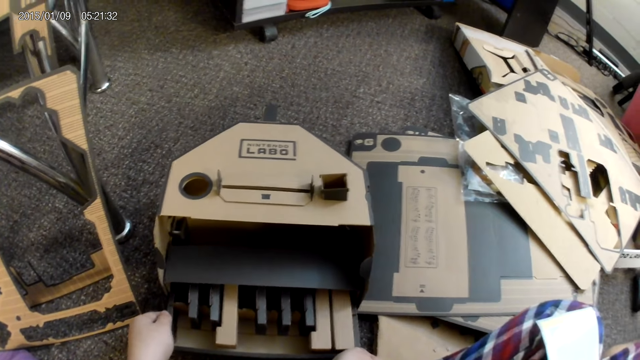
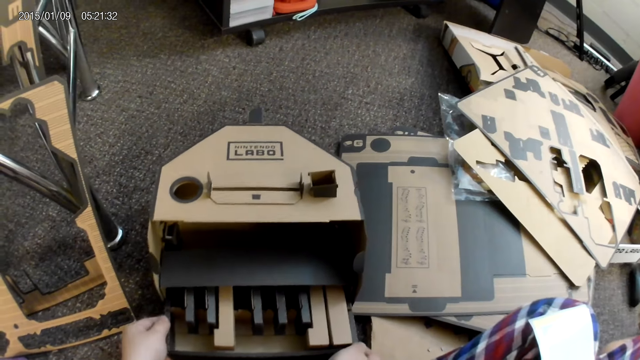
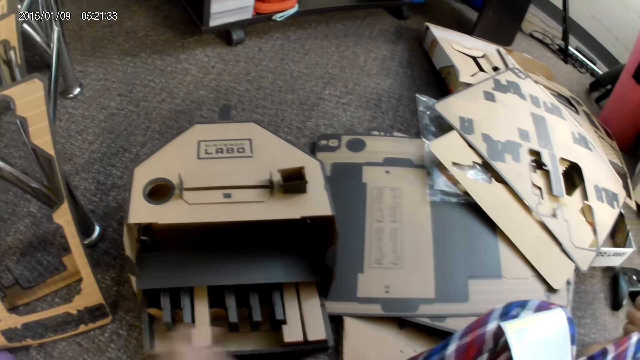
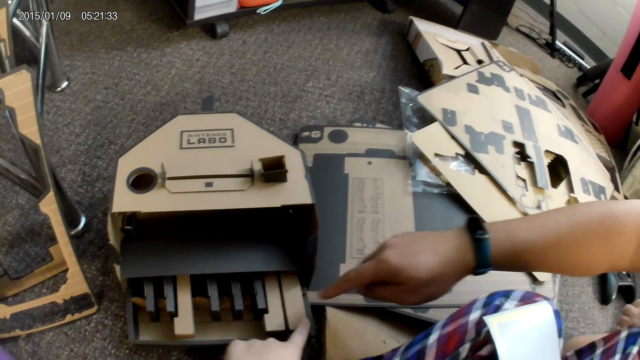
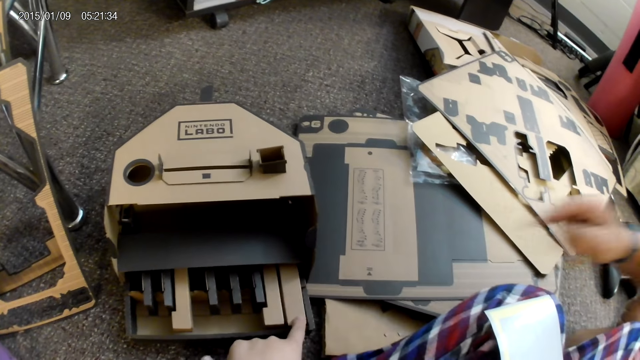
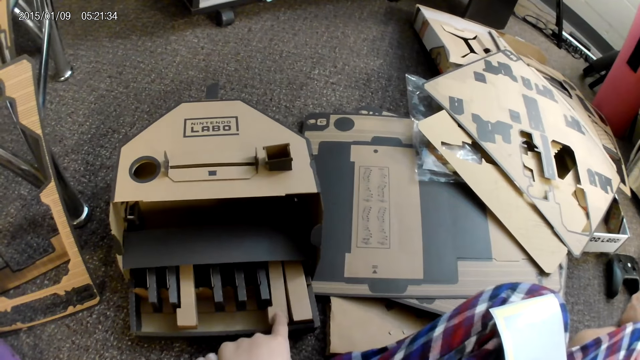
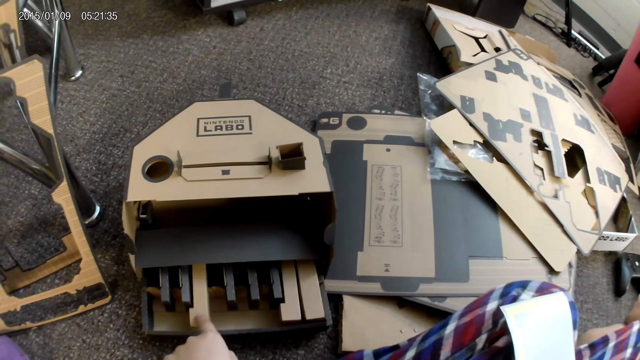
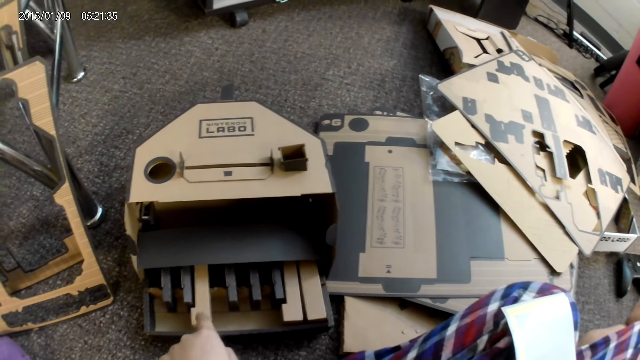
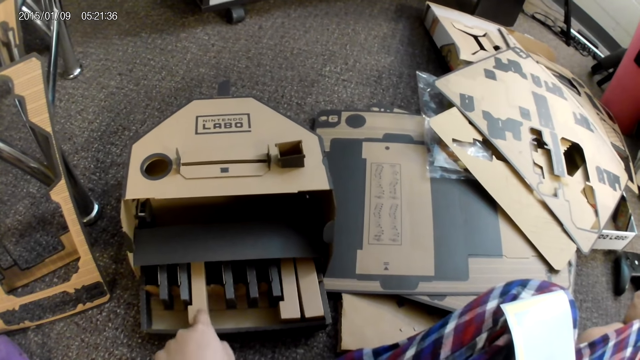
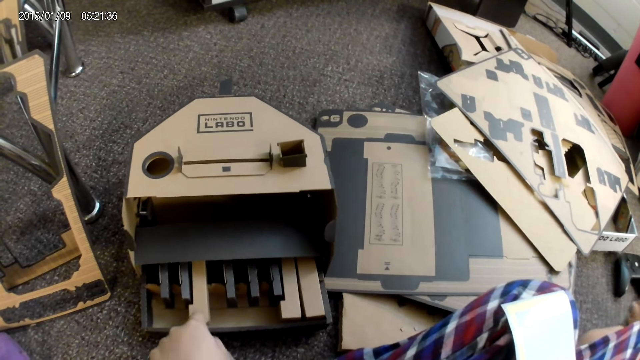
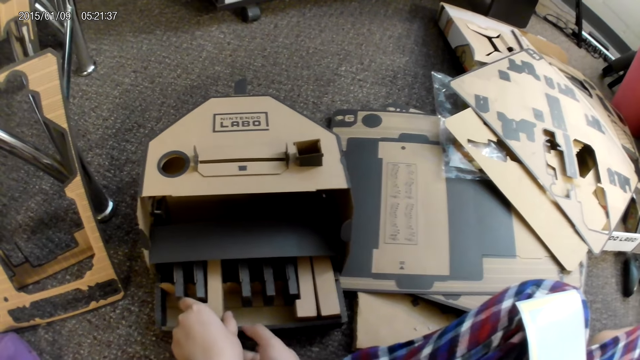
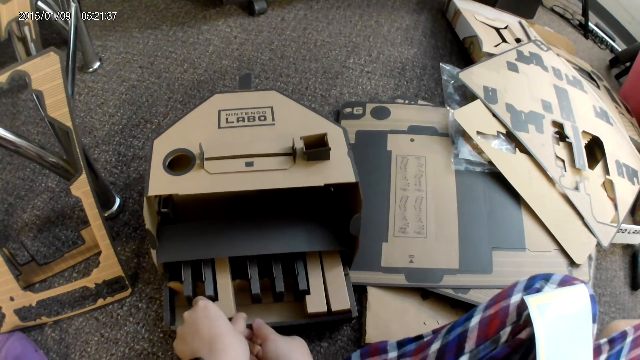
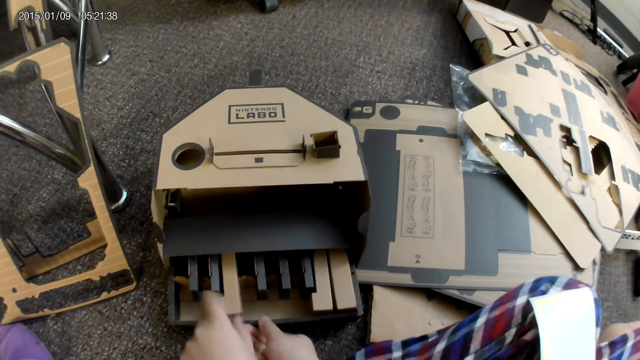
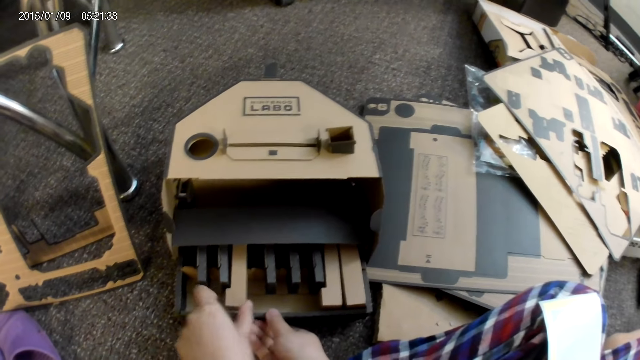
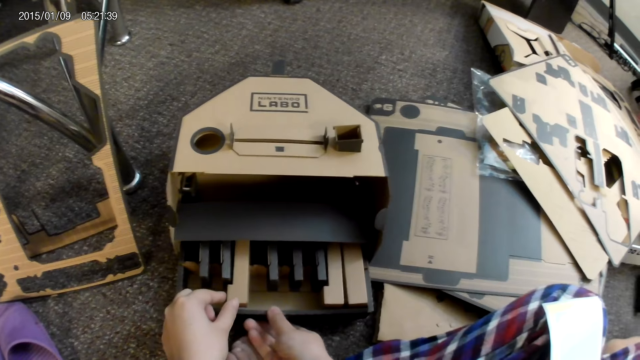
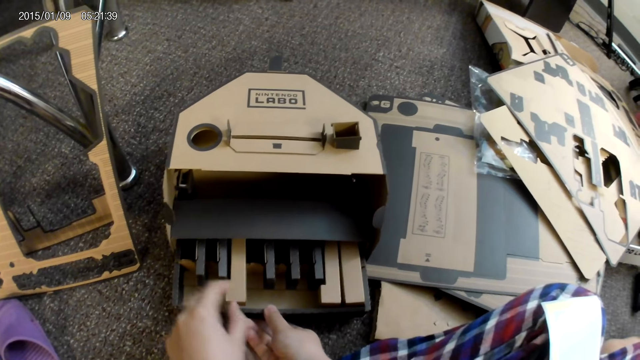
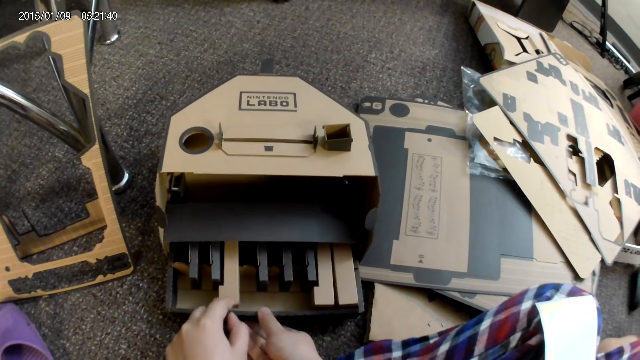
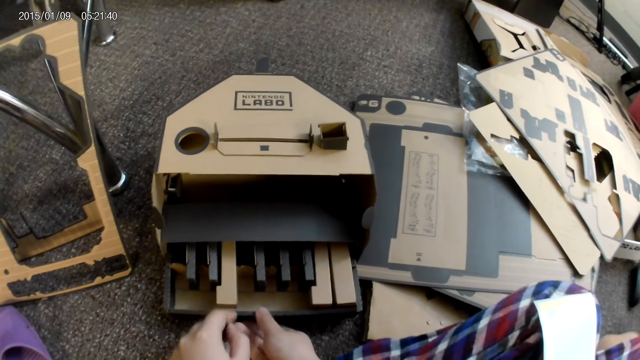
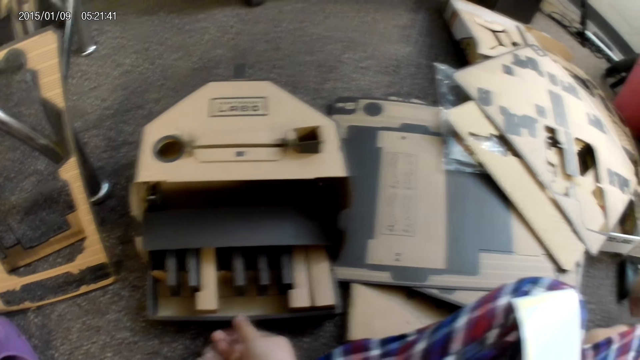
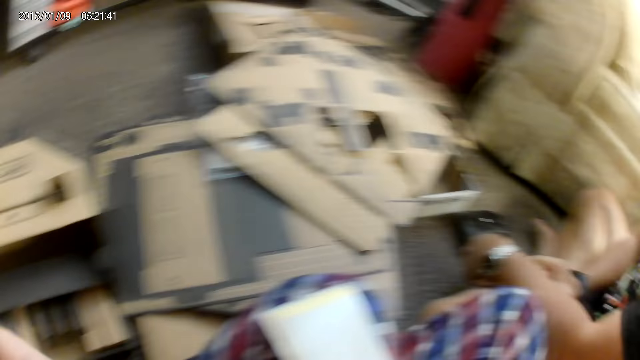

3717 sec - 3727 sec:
The camera wearer touches the boxes. She taps the cardboard on the ground with her left hand. She adjusts the cardboard on the ground with both hands.

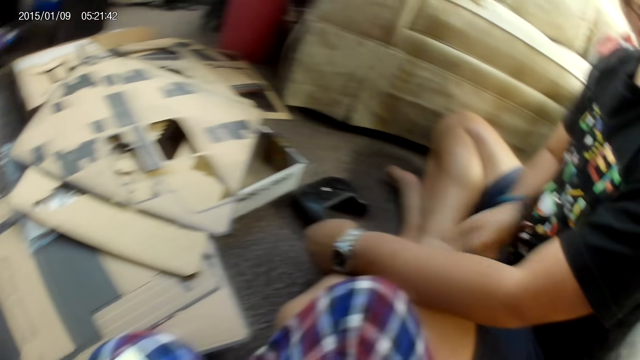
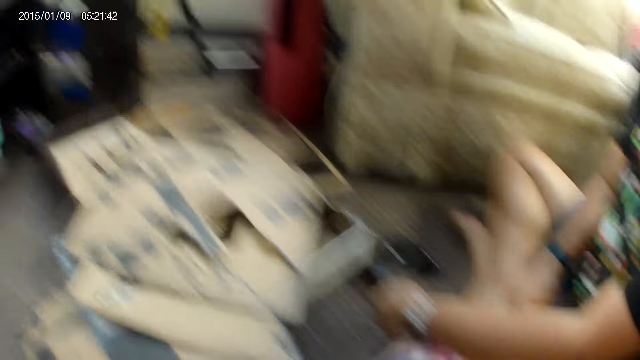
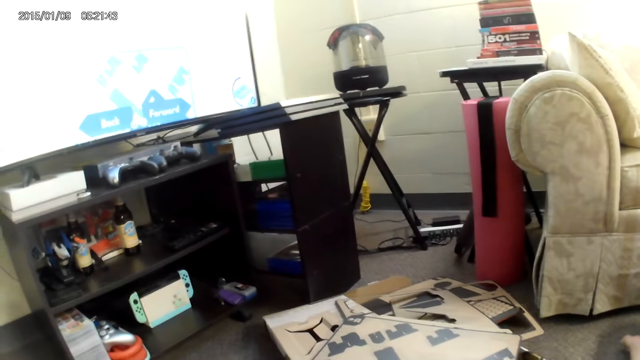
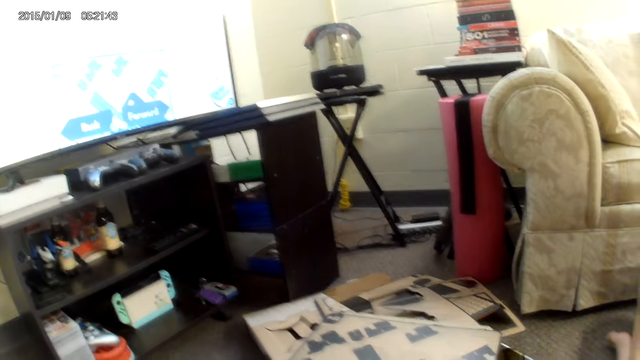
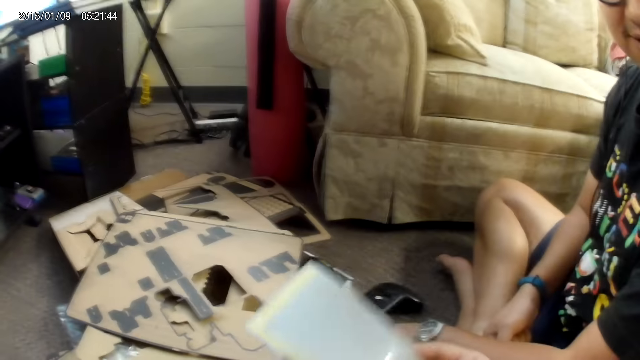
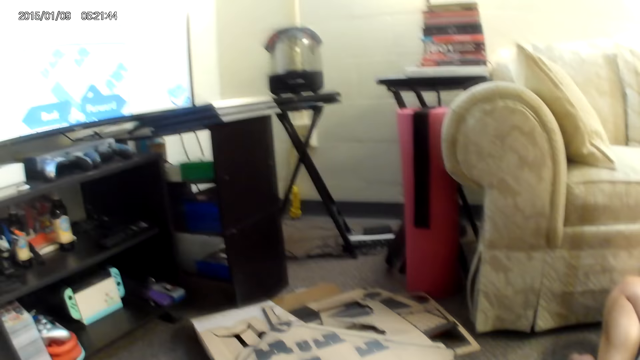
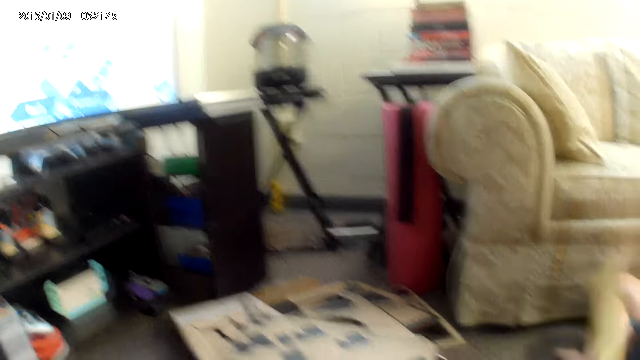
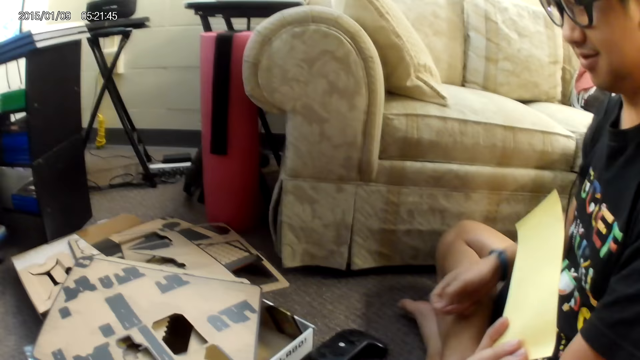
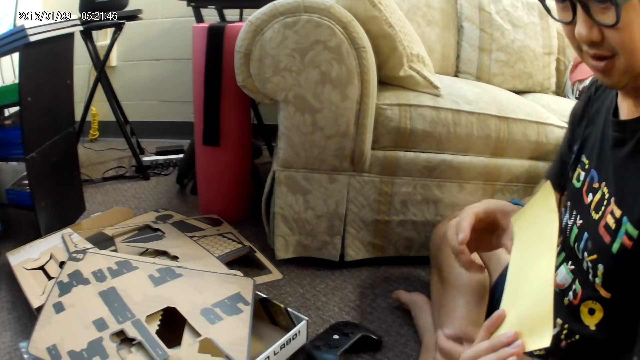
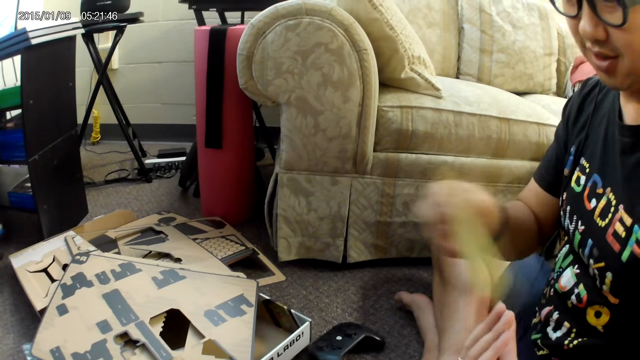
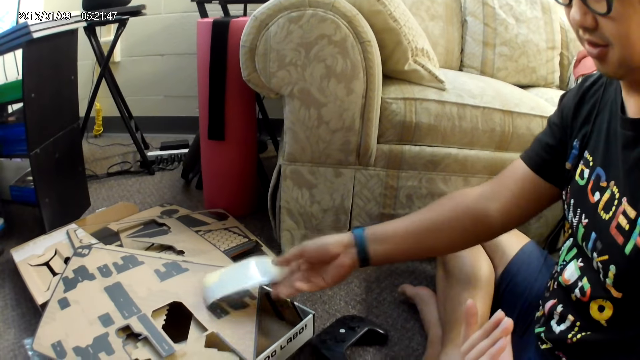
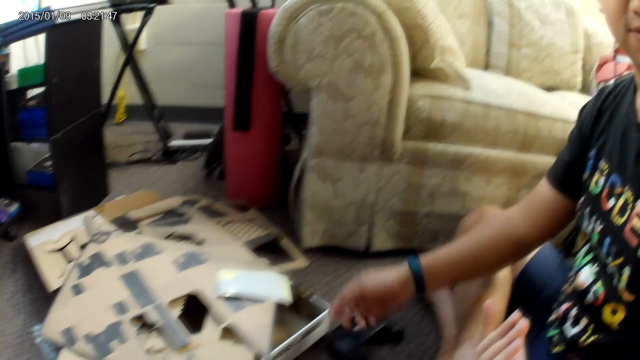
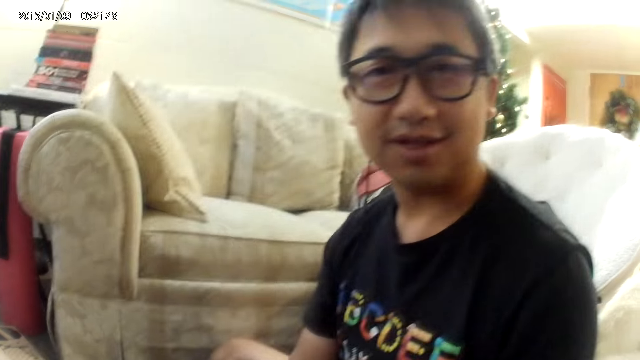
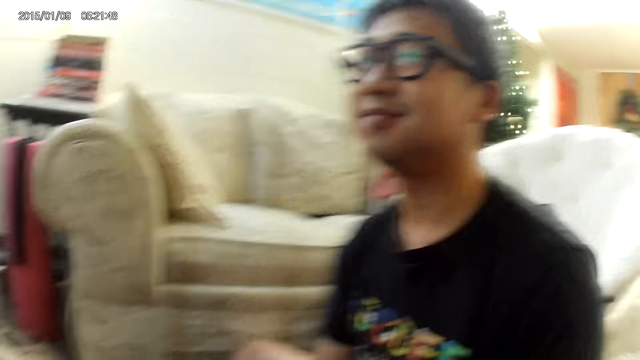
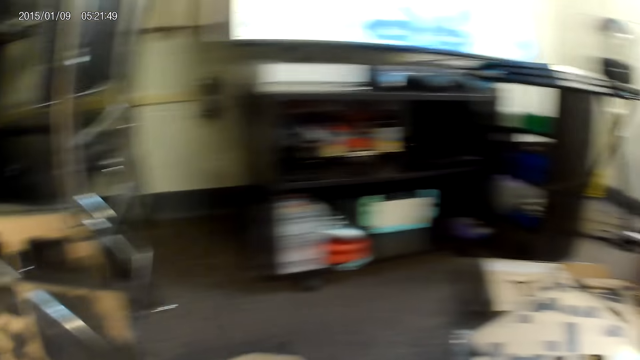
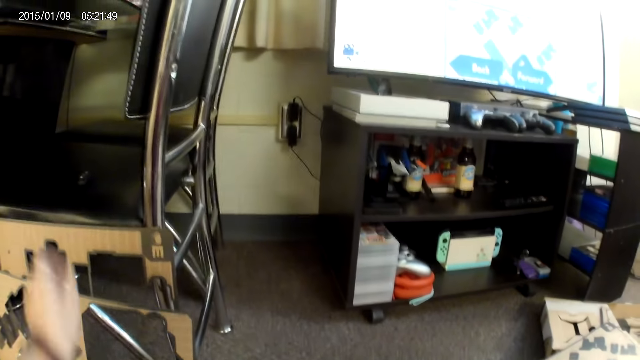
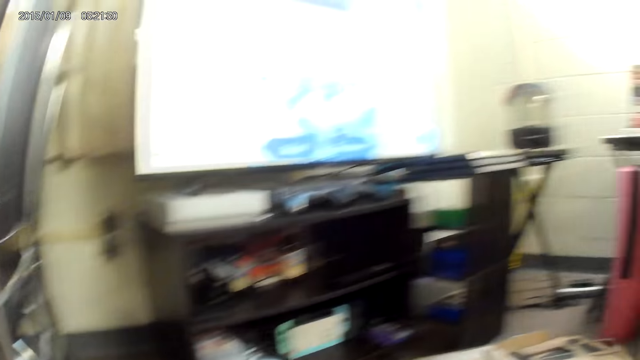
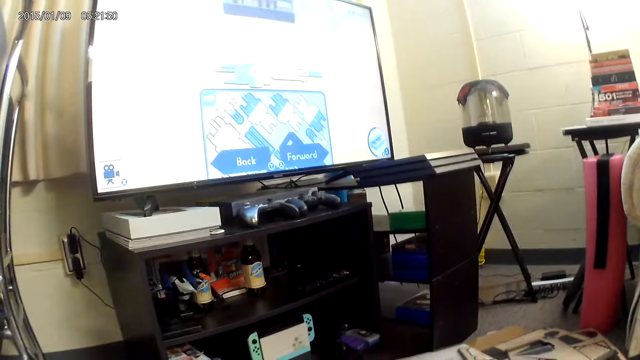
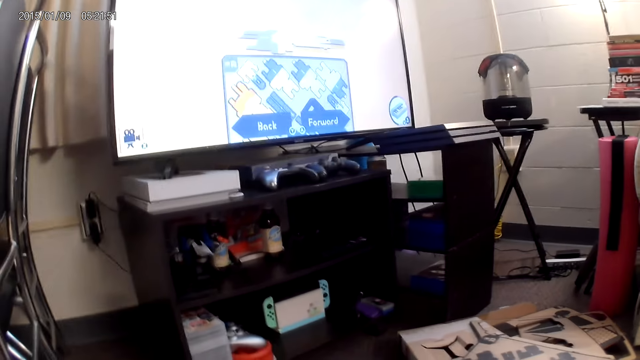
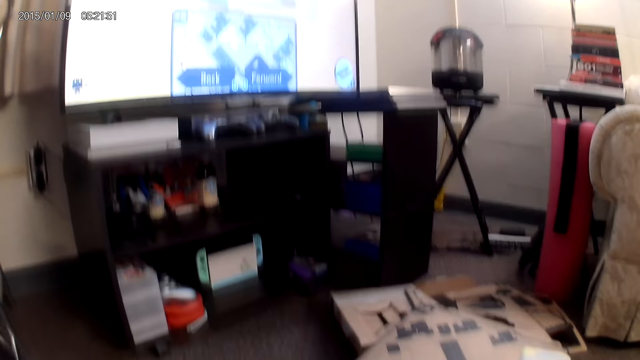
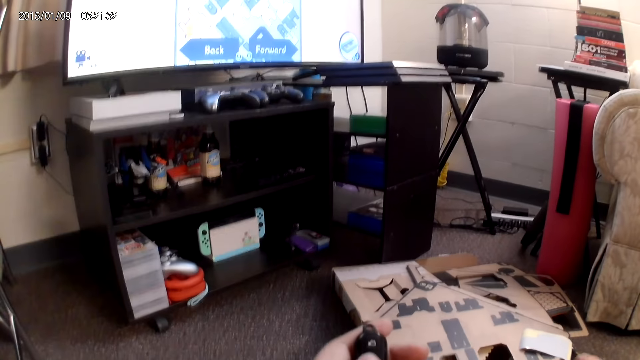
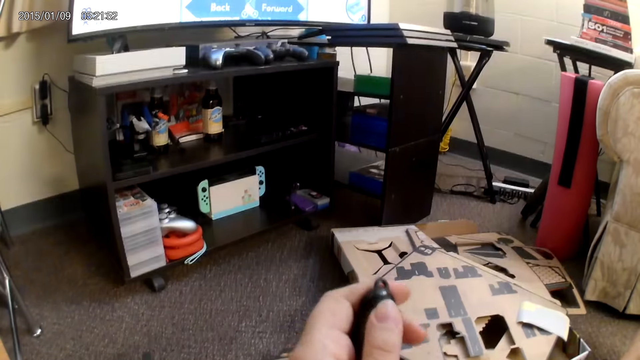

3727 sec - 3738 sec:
The camera wearer picks up the paper. She holds the sticker up with her left hand. She passes the sticker to a man with her right hand. She drops the sticker on the stack of cardboards with her right hand. She looks at the man, looks around, and stretches the hand to the chair. She picks up a remote from the chair with her left hand.
